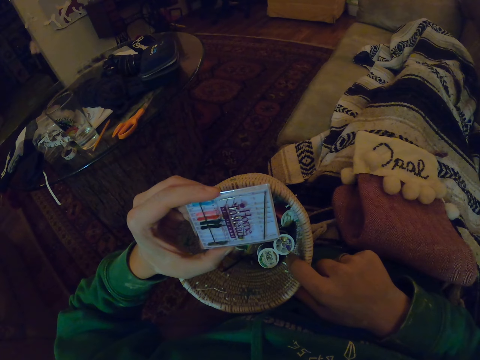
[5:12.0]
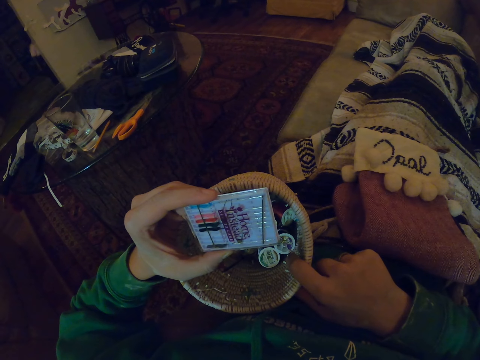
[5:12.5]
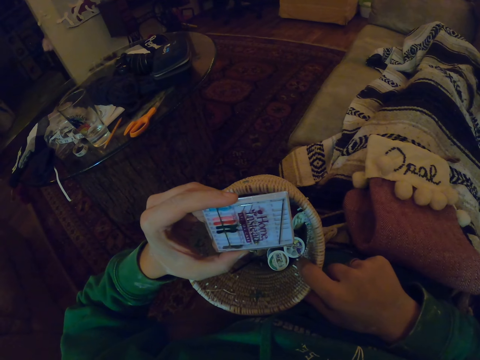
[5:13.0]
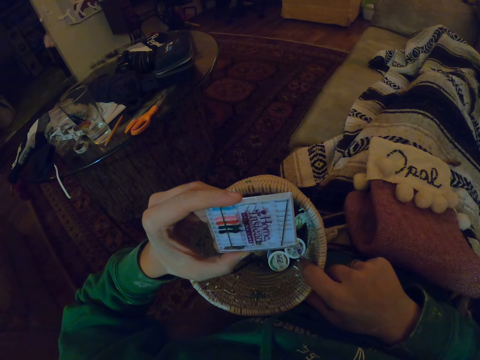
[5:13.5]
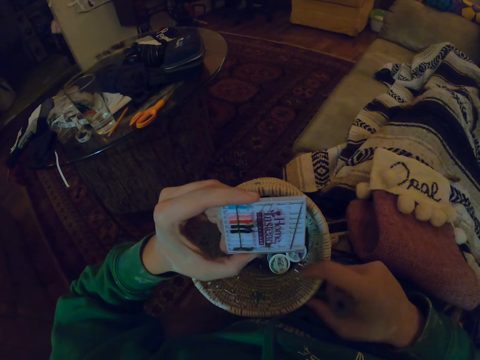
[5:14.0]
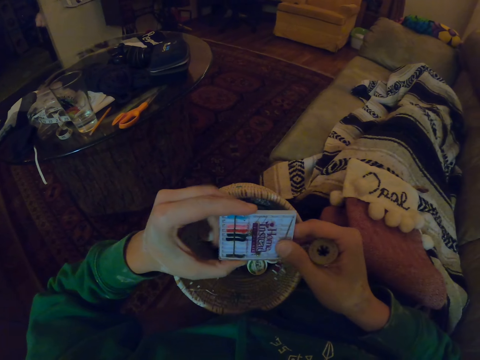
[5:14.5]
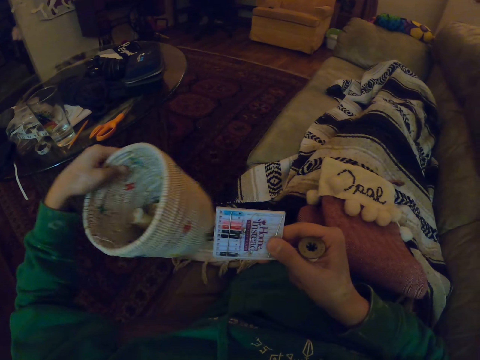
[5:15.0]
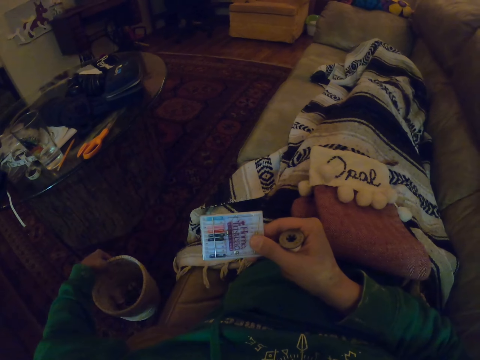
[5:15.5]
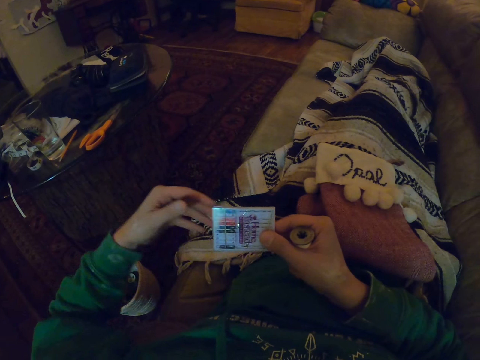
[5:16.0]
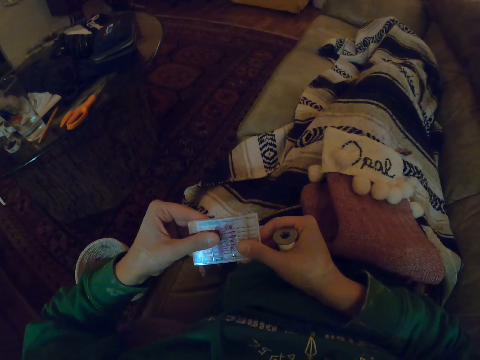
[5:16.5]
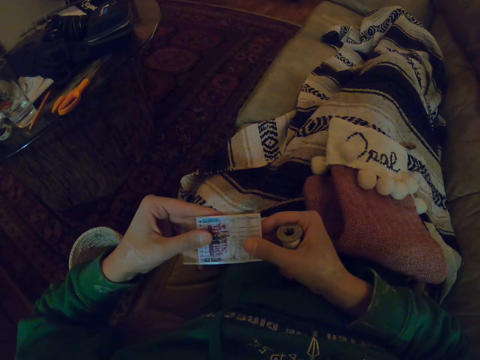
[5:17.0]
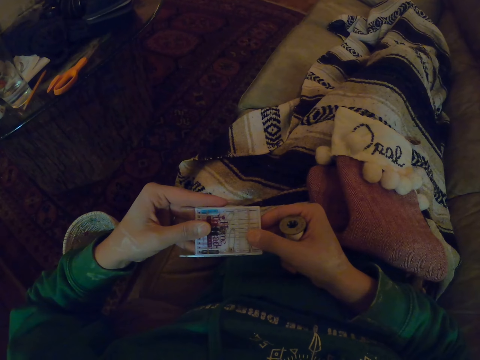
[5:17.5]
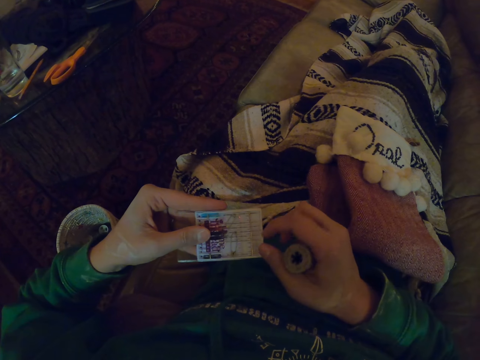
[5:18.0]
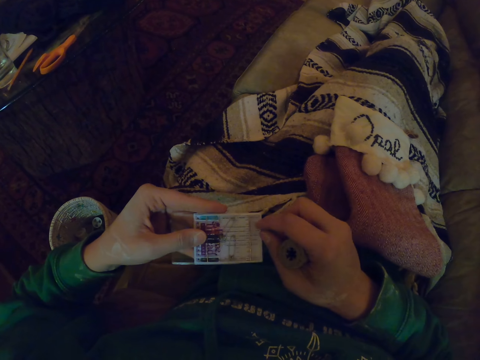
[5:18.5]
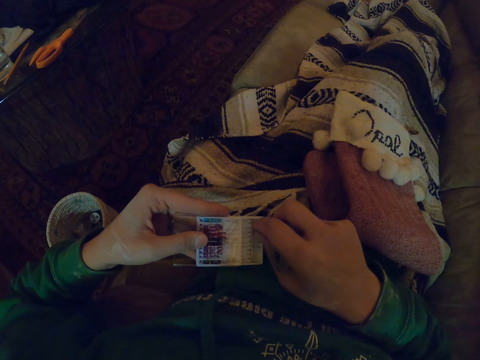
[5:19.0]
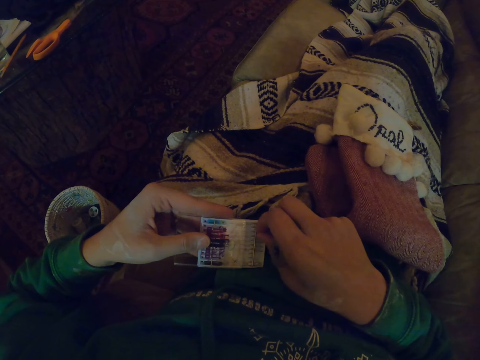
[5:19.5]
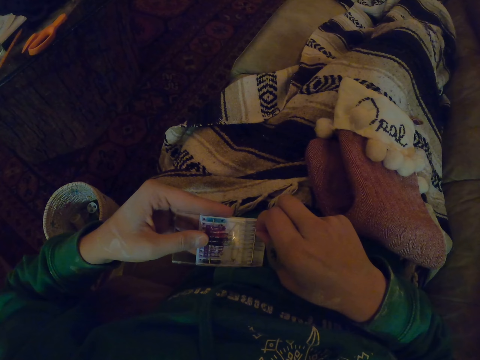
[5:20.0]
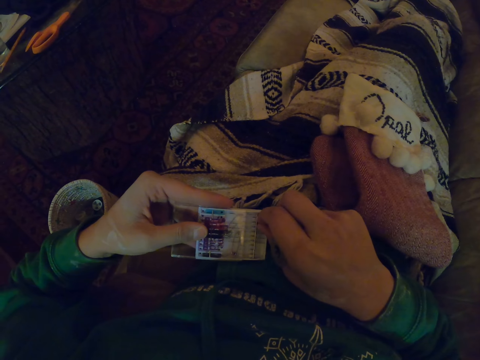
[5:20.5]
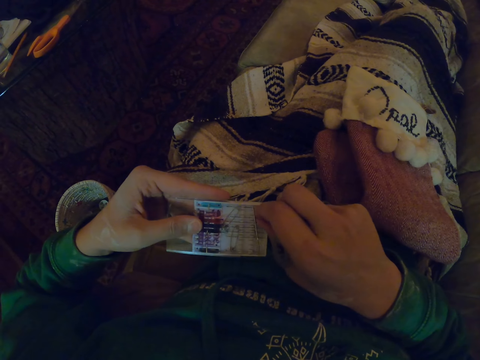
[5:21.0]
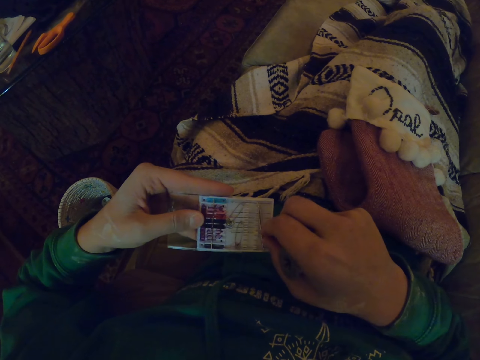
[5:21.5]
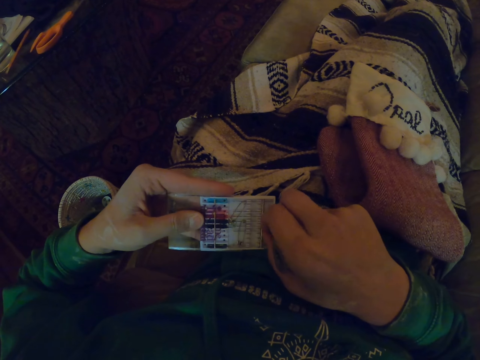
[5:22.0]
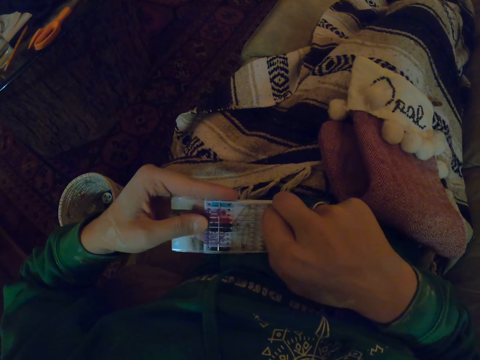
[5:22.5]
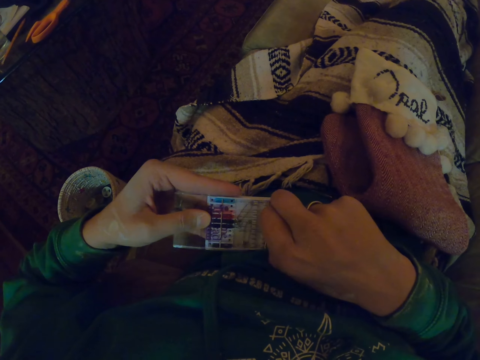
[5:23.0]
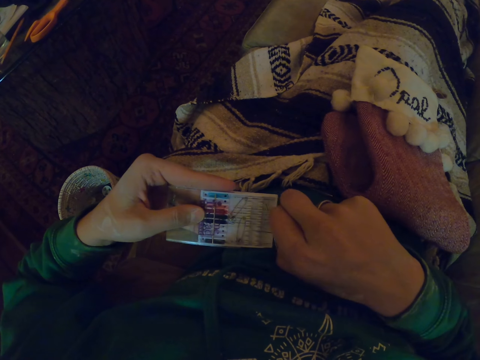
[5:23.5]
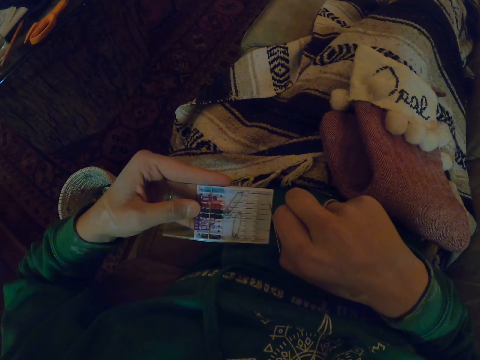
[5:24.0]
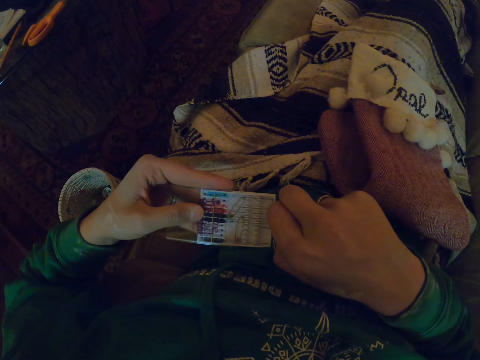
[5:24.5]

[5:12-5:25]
The camera wearer picks up a magnetic needle keeper or needle case with the left hand. They look at the needle case. They put the container on the floor. They hold the magnetic needle keeper with both hands. They open the needle case.

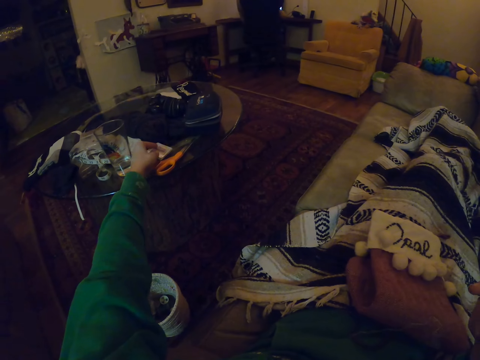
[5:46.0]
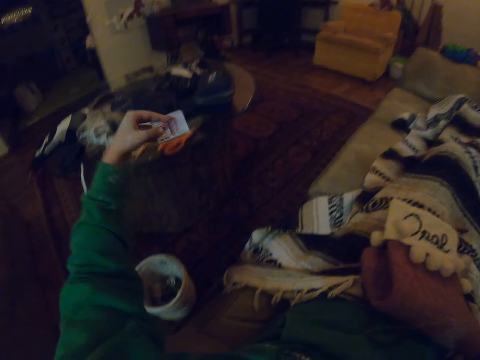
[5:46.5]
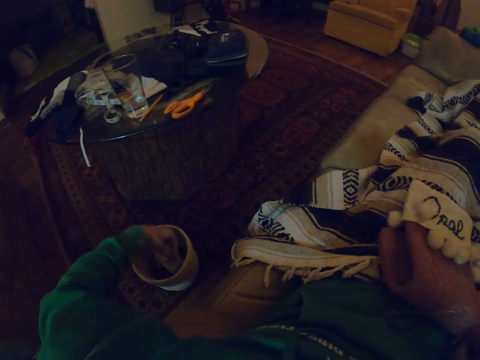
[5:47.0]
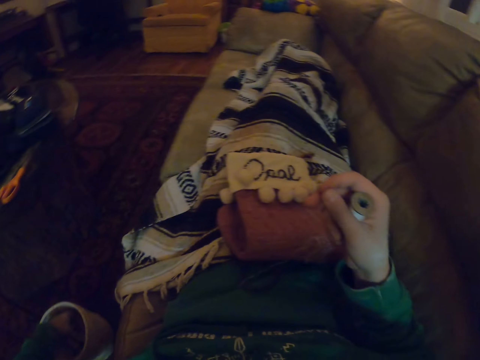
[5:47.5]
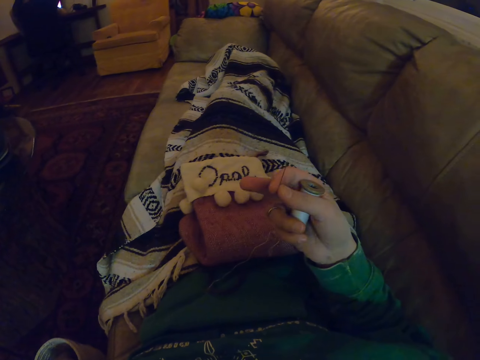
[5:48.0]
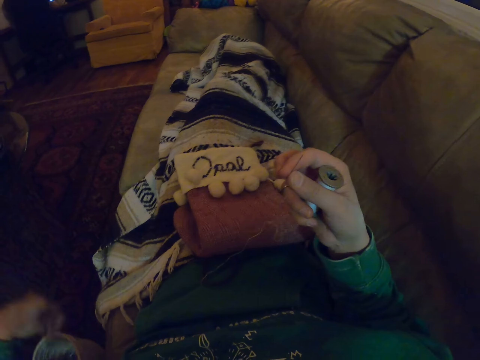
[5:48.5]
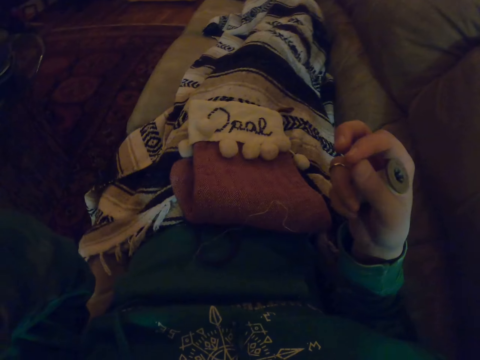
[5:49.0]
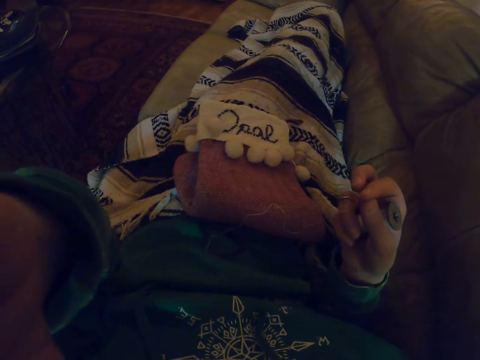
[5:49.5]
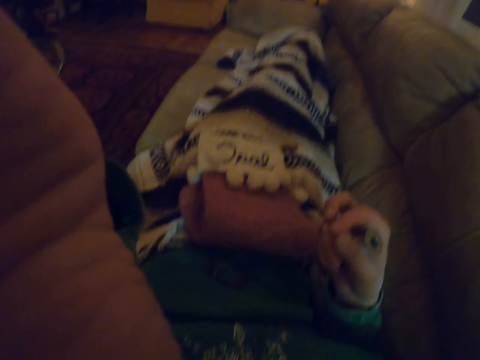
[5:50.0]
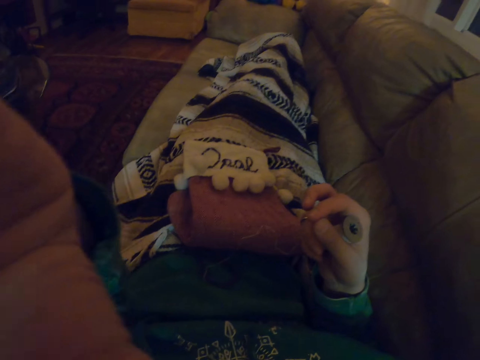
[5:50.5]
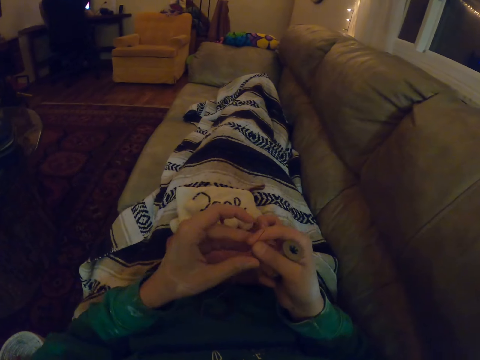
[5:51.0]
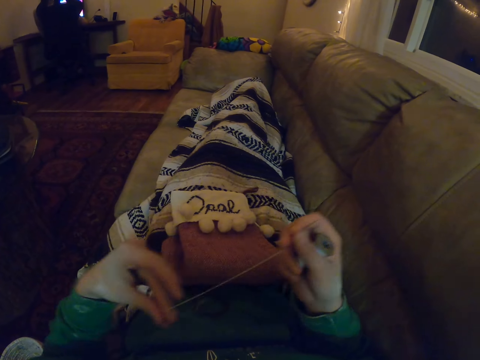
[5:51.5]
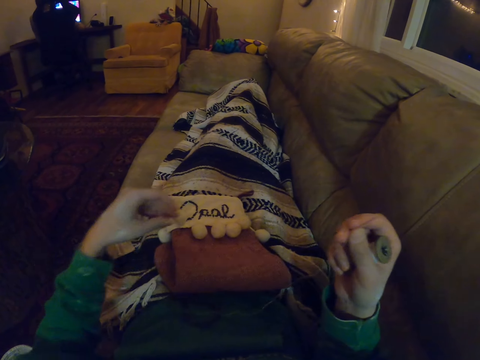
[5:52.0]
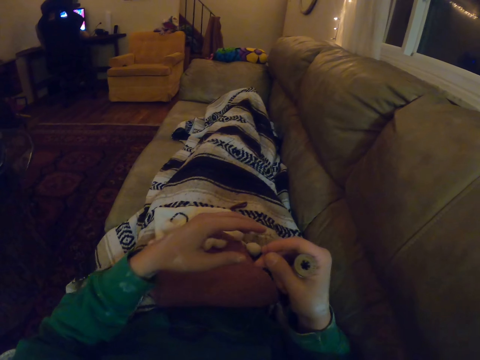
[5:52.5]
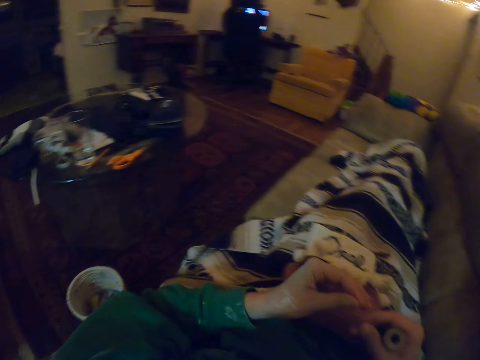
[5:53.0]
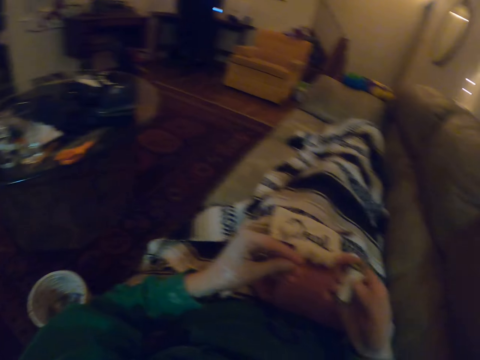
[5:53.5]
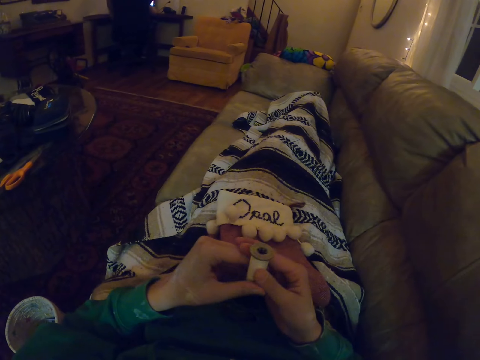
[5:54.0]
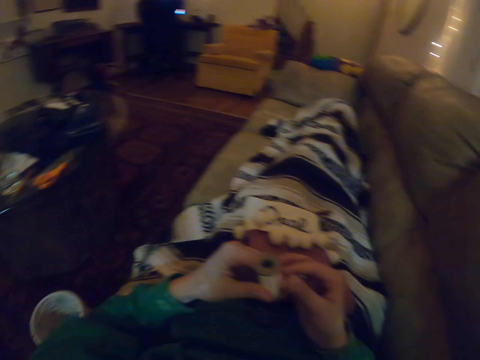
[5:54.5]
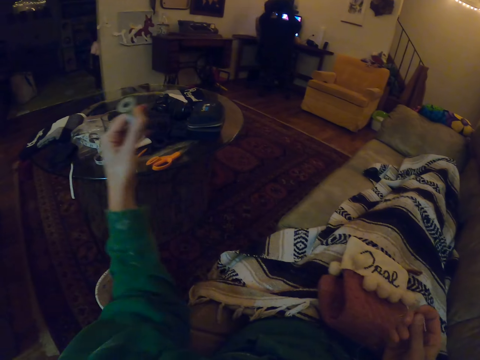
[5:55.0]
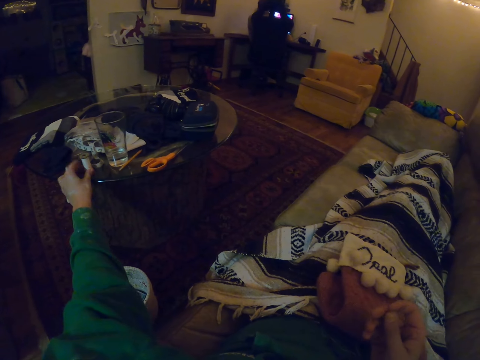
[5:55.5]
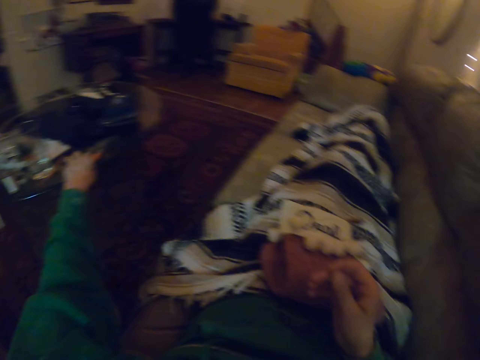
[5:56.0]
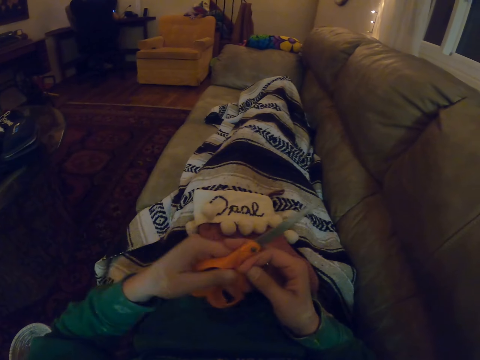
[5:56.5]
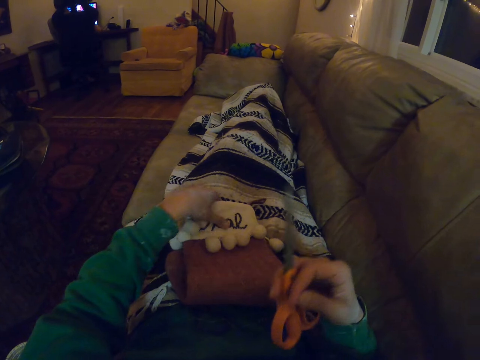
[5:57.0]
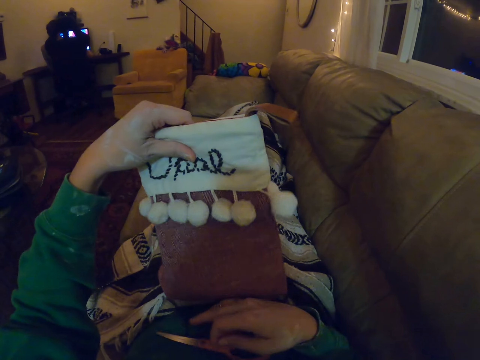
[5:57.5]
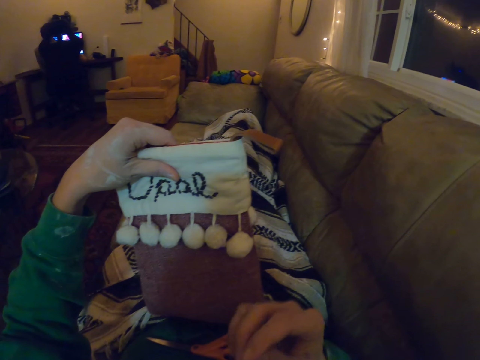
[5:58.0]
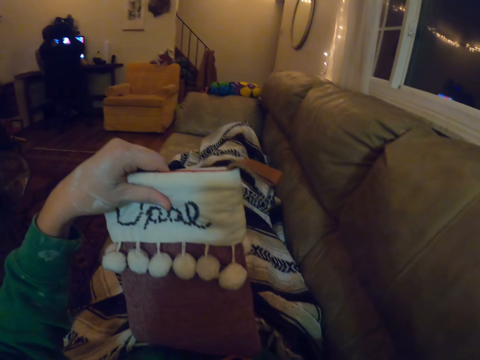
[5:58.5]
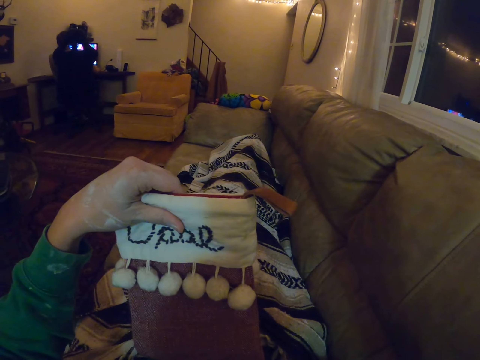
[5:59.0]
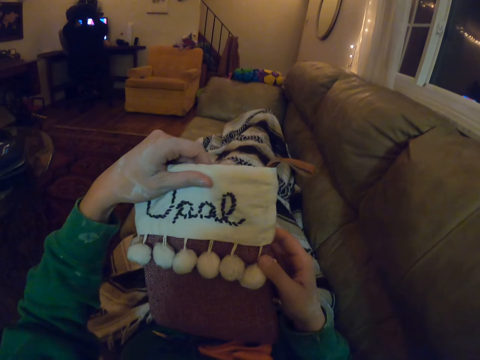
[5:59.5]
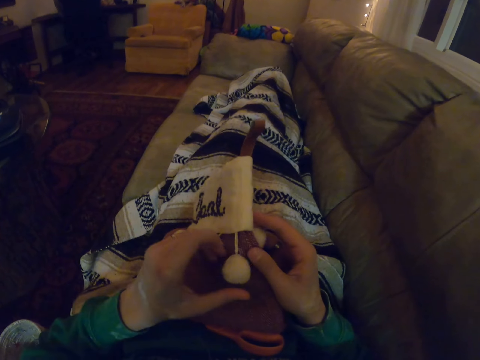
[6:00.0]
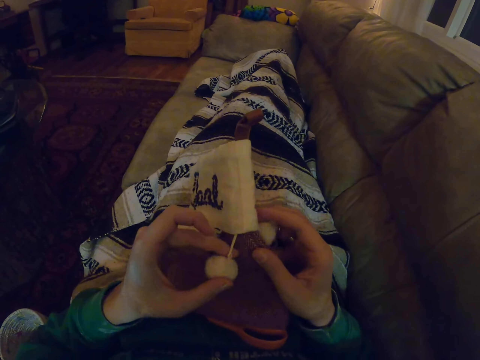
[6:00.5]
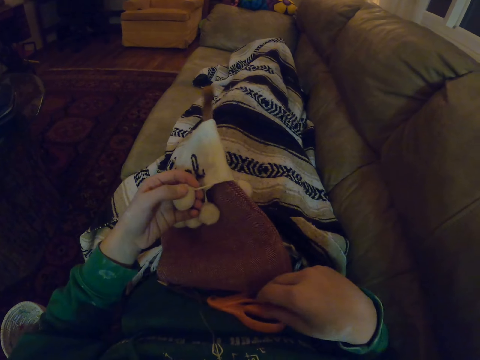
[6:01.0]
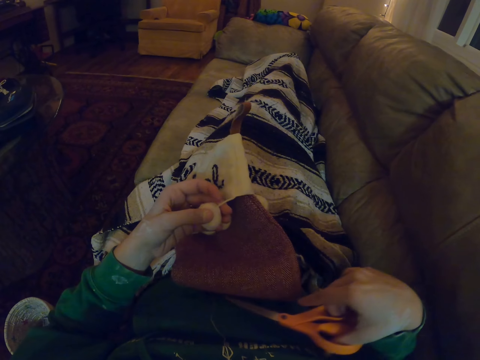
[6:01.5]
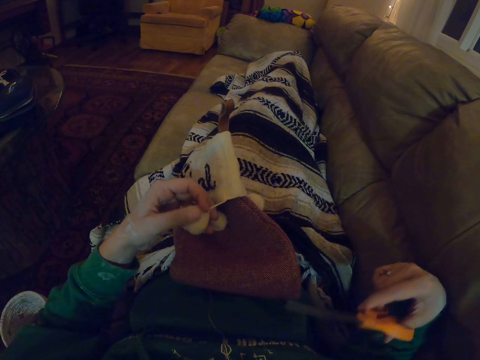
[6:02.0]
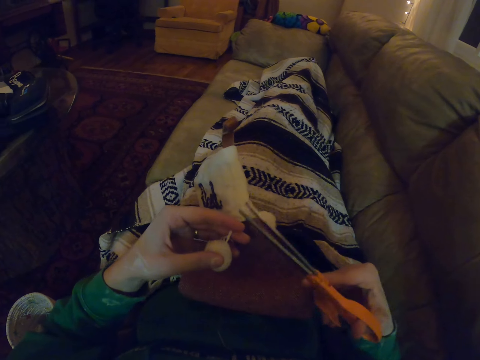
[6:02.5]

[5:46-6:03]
The camera wearer puts the needle case on the table. She puts the needle case into the sewing basket. She holds the thread in the right hand. She holds the needle in the right hand. She adjusts the camera. She stretches the thread in the needle. She puts the thread on the table with the left hand. She puts the pair of scissors in the right hand and picks up the pair of scissors with the left hand. She puts the scissors on her clothes. She touches the socks with the hands. She looks at the cloth in her hands.
